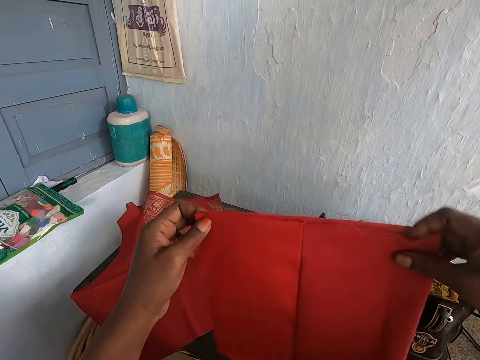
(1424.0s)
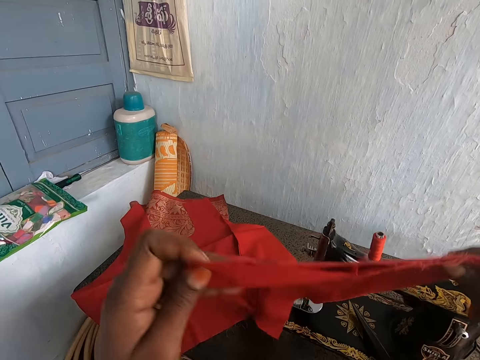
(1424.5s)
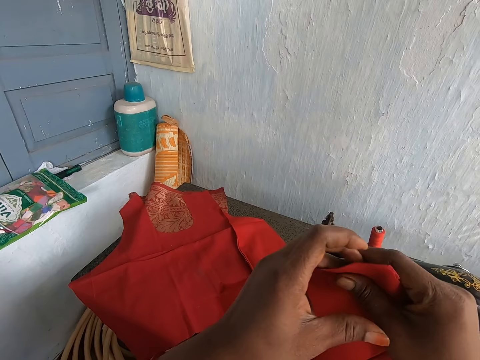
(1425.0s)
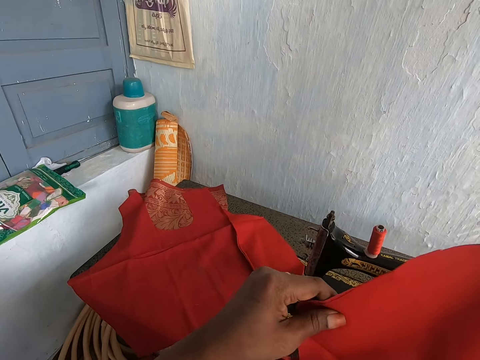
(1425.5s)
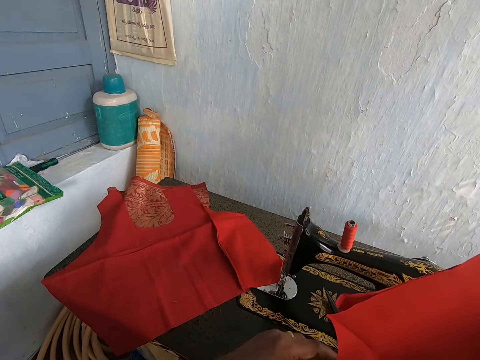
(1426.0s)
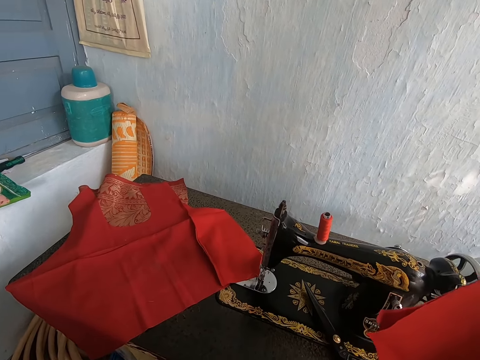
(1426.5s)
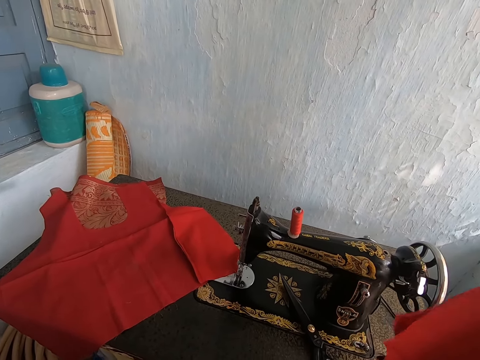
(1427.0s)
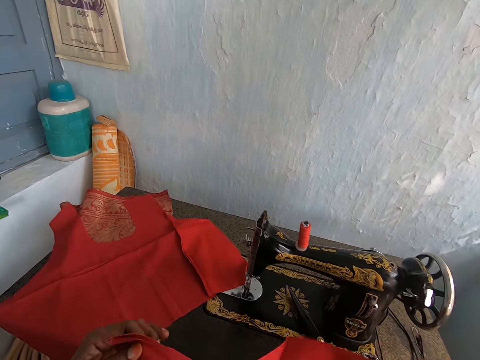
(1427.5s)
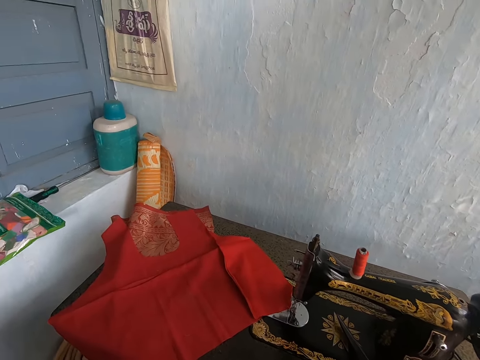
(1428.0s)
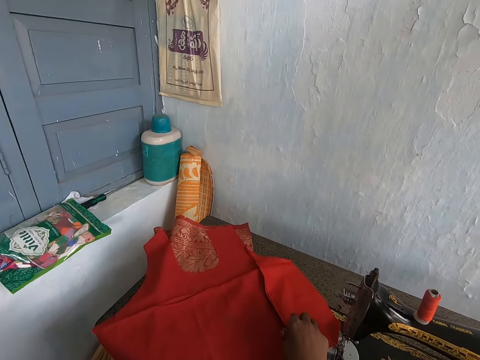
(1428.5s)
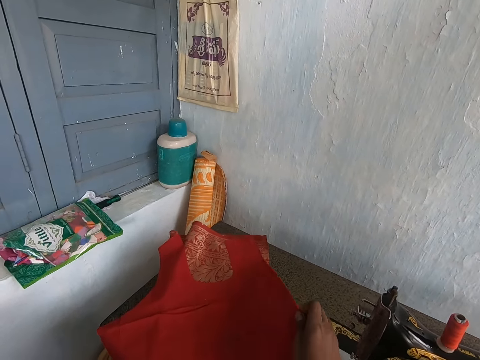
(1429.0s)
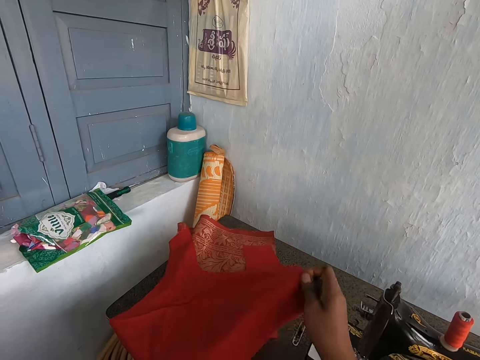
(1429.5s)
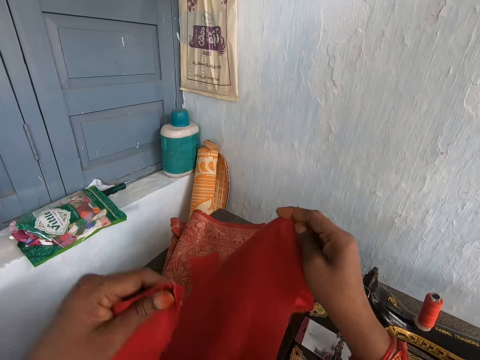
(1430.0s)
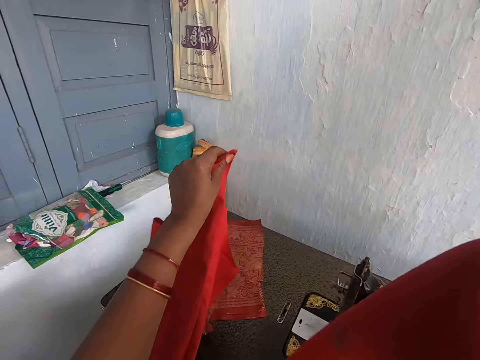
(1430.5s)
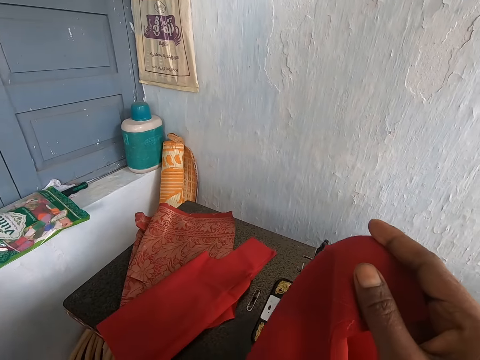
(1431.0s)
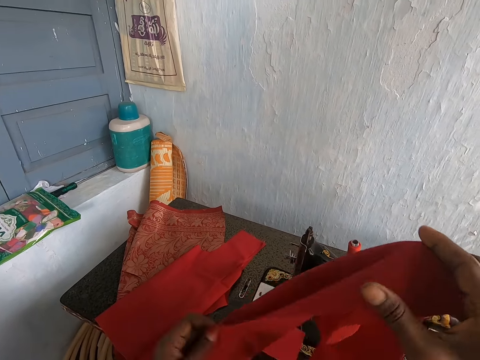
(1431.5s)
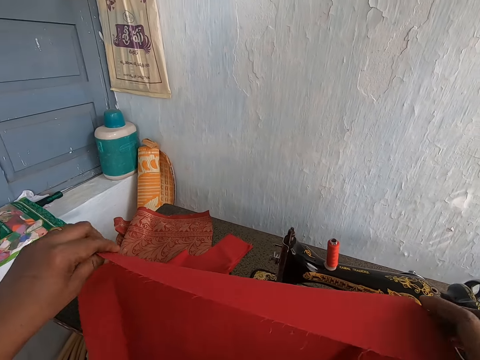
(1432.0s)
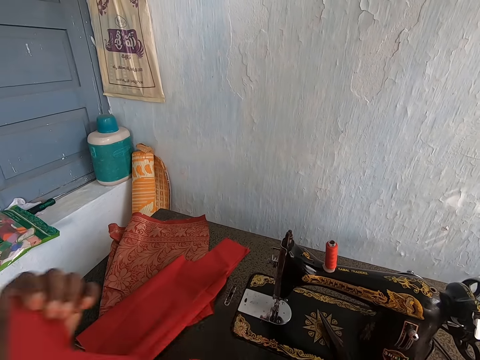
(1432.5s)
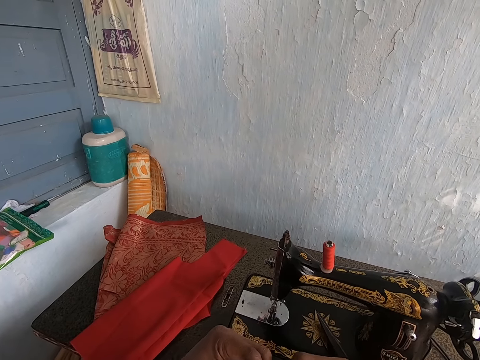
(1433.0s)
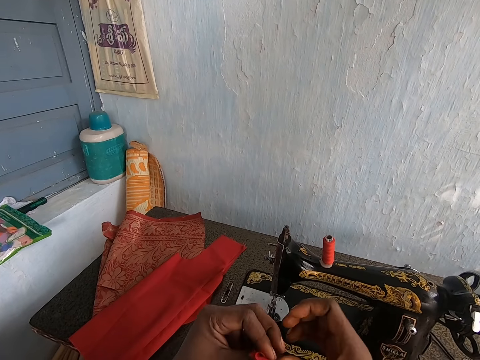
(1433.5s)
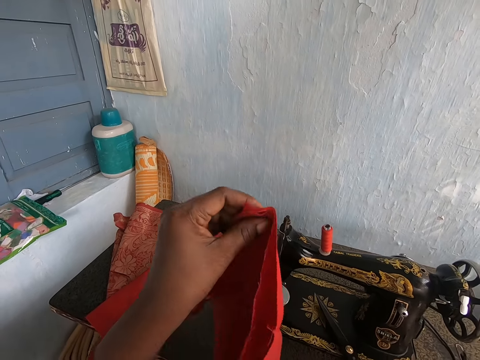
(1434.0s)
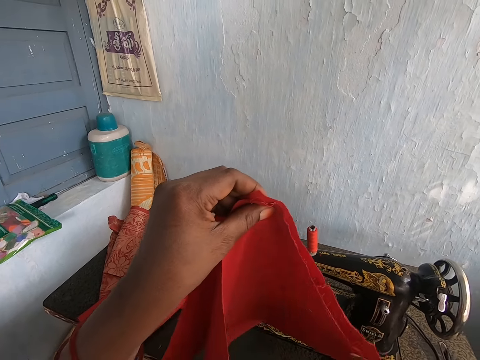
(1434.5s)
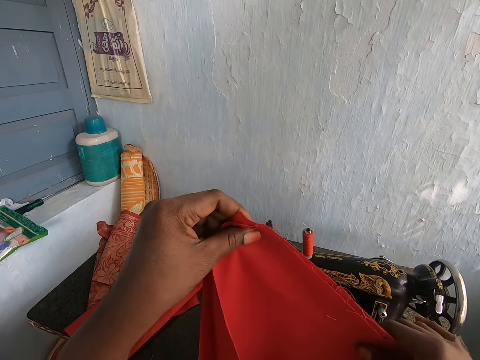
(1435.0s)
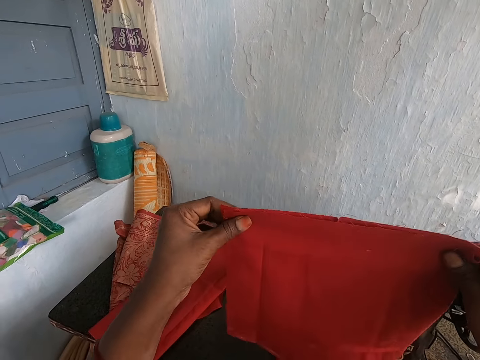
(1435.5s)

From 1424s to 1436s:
The camera wearer turns a cloth. She picks up the red fabric on the sewing machine with her right hand. She drops the red fabric on the sewing machine with her left hand. She holds the red fabric with her hands. She folds the red fabric with her hands.

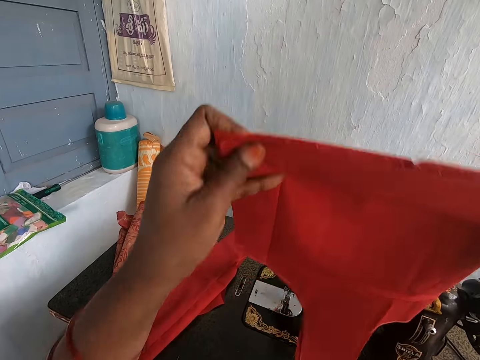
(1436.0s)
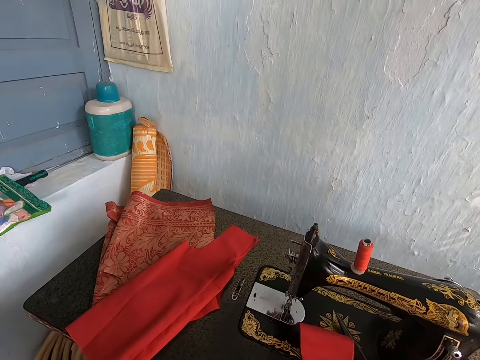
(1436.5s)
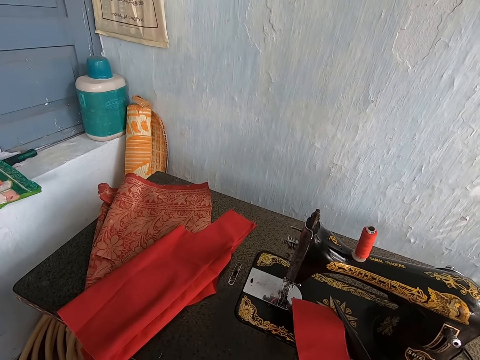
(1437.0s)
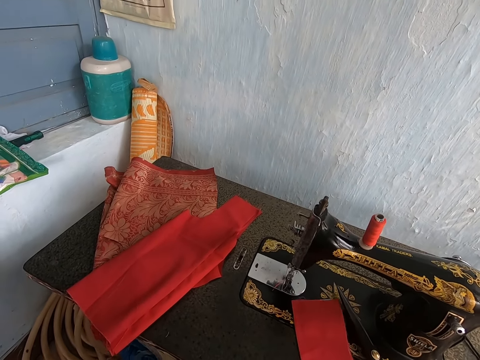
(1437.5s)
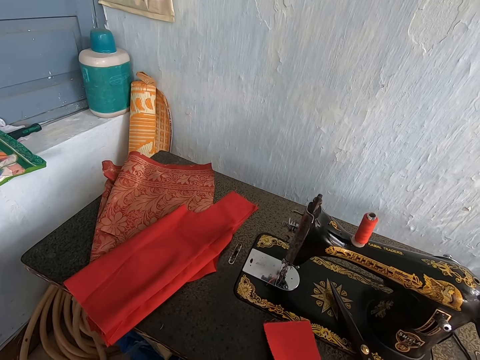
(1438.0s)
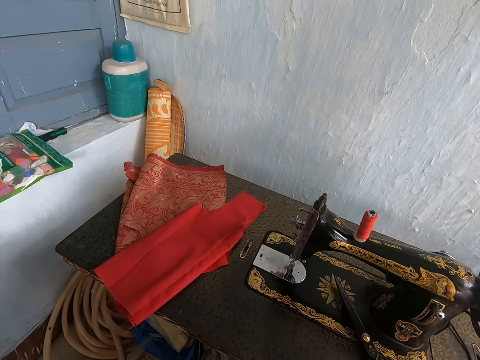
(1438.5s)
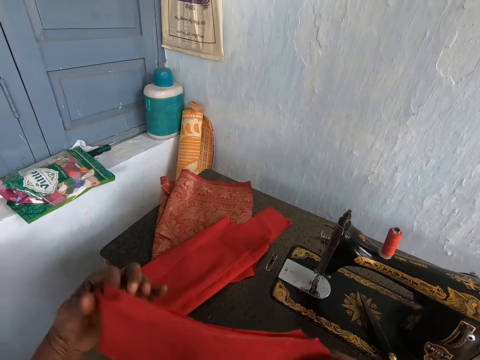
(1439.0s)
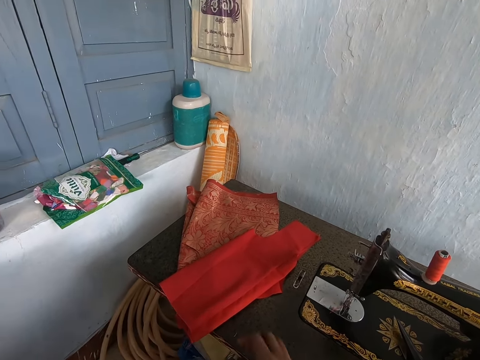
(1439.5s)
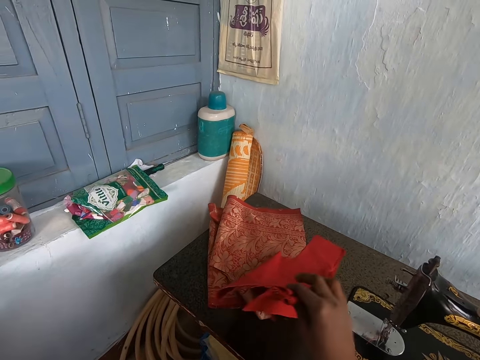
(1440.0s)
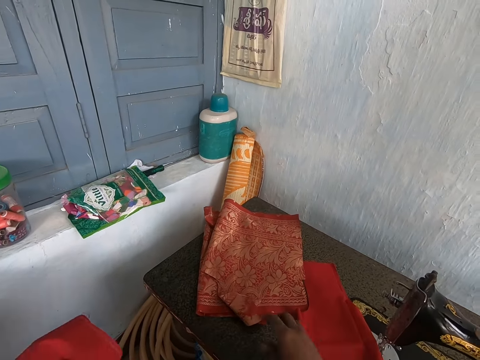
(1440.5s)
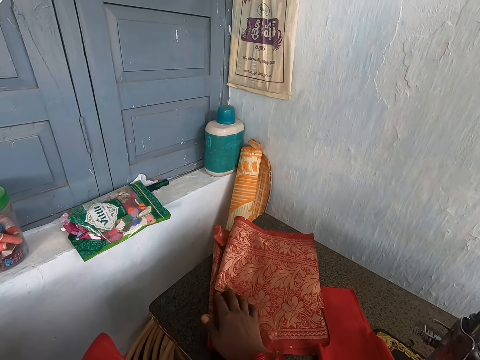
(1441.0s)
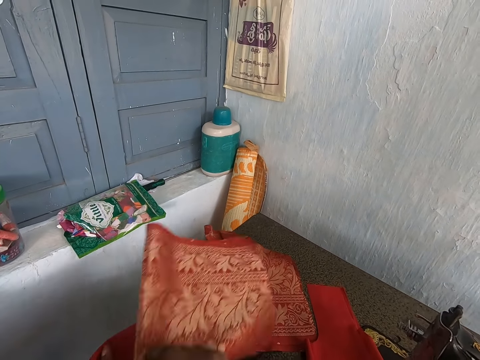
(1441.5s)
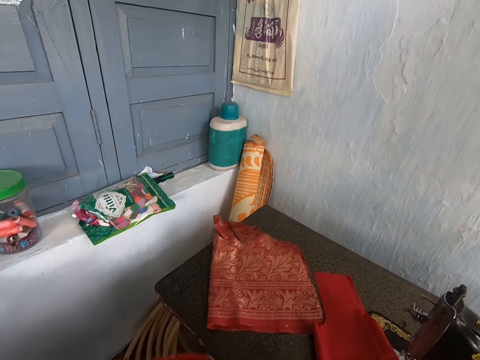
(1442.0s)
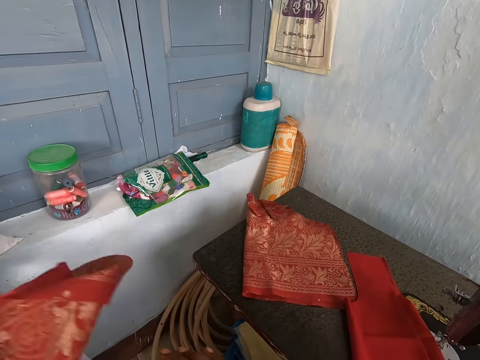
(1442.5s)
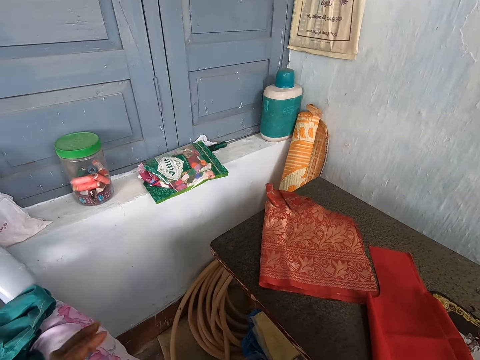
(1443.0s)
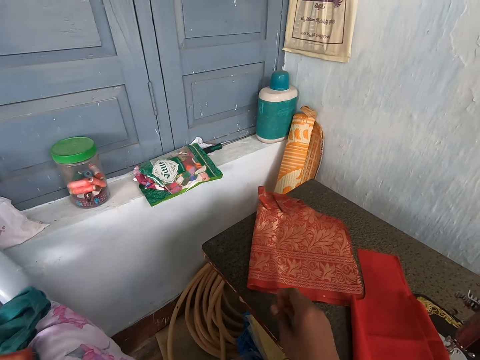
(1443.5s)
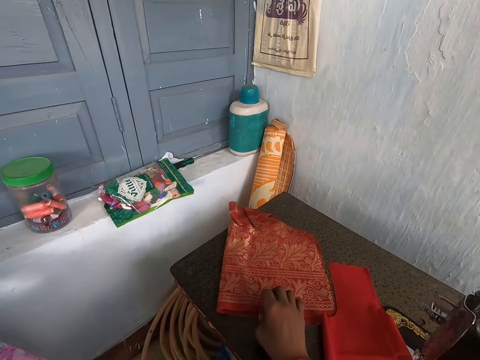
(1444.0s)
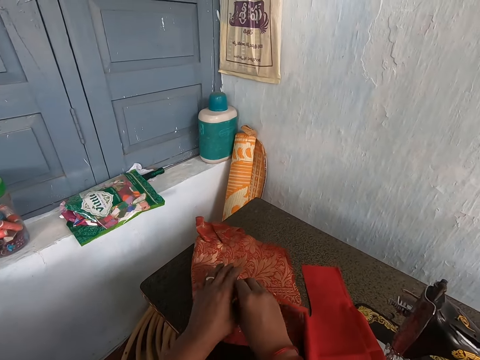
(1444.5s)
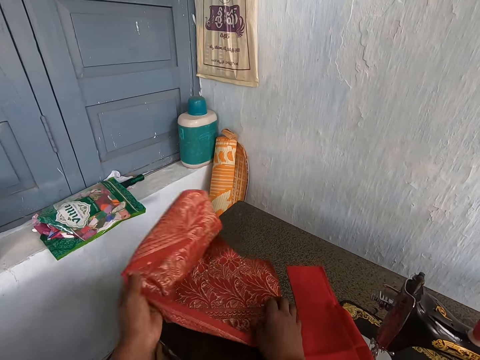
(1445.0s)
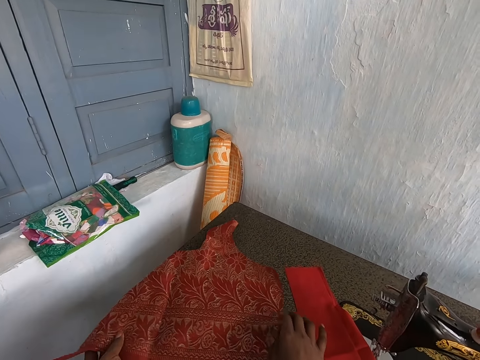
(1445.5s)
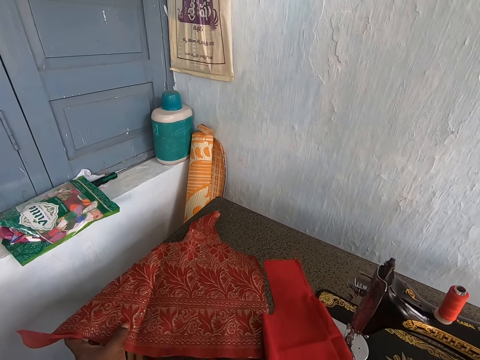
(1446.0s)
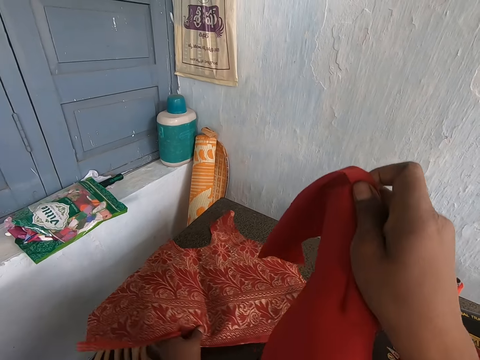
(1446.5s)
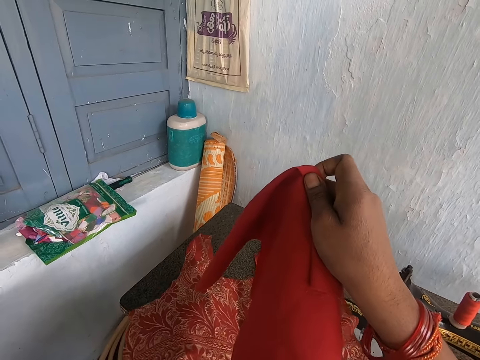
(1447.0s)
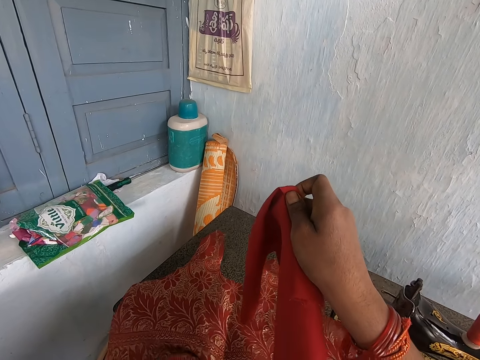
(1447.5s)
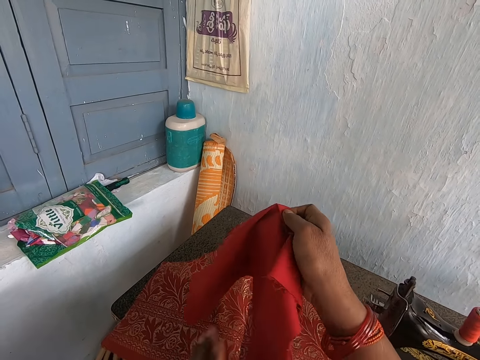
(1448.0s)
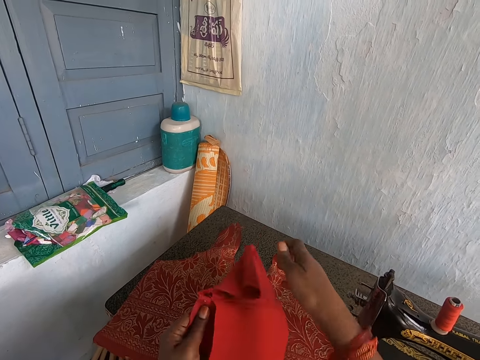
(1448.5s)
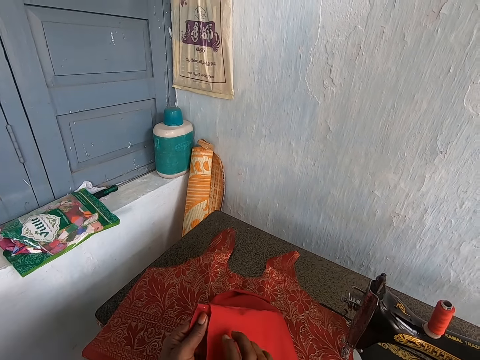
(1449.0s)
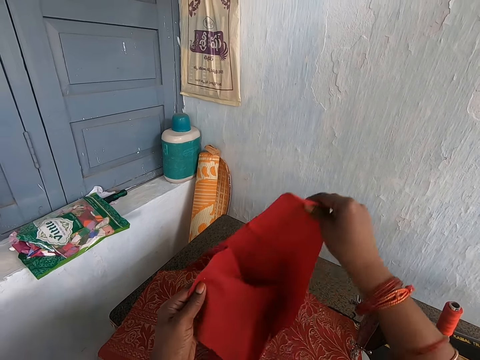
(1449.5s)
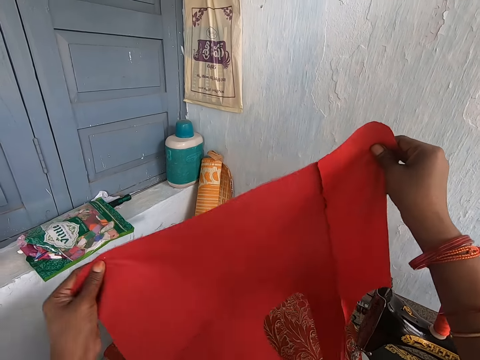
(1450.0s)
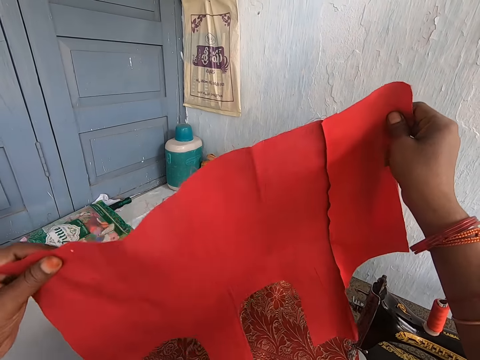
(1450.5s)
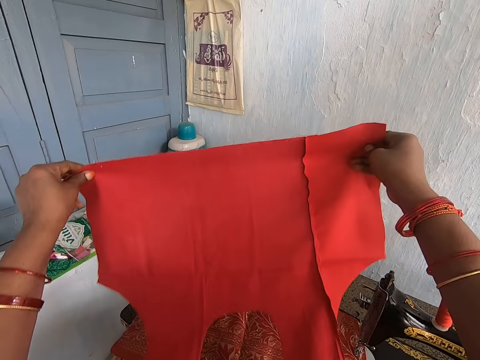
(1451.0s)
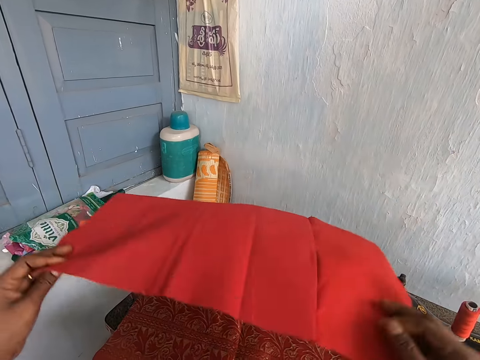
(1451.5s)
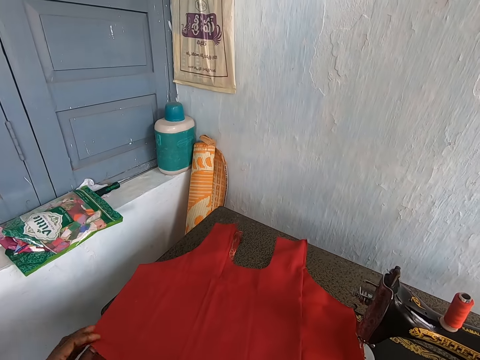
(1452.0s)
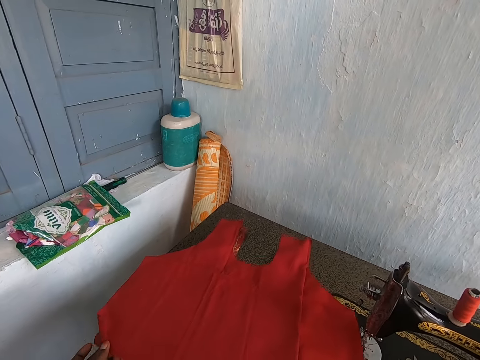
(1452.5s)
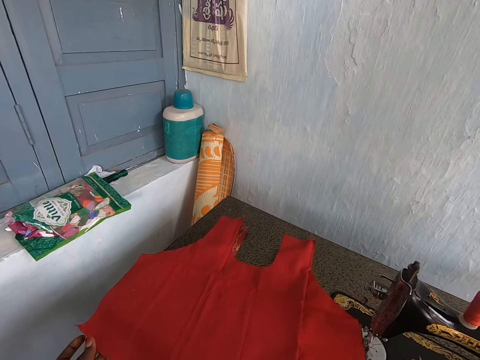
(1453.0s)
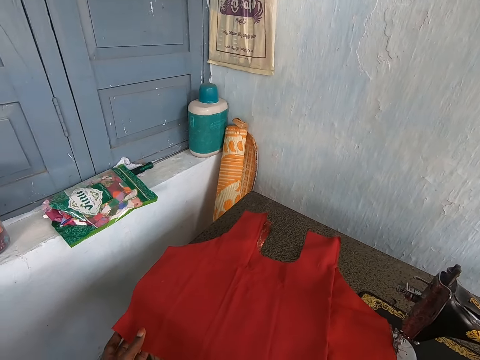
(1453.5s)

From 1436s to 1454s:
The camera wearer places the red fabric on the sewing machine with her hands. She removes the red fabric from the table with her hands. She moves the red fabric on the sewing machine with her right hand. She picks up a red patterned fabric from the sewing machine with her right hand. She drops the red patterned fabric on her left hand with her right hand. She drops the red patterned fabric on her lap with her hands. She opens the red patterned fabric on the sewing machine with her hands. She picks up the red fabric on the sewing machine with her right hand. She holds the red fabric with her hands. She opens the red fabric with her hands. She lays the red fabric on the red patterned fabric with her hands.
